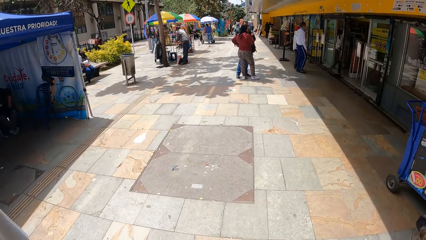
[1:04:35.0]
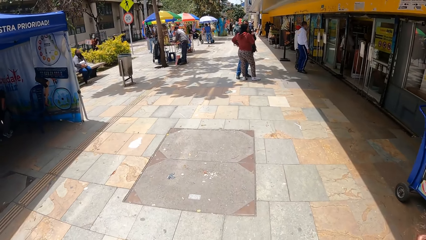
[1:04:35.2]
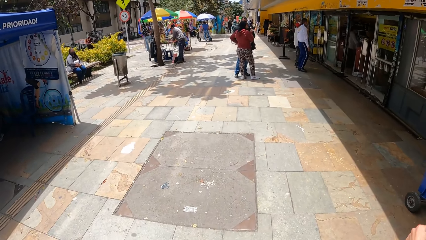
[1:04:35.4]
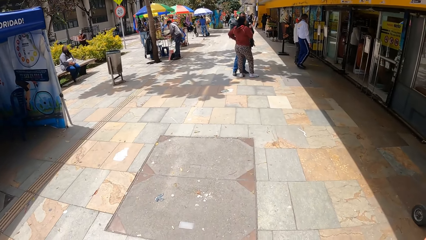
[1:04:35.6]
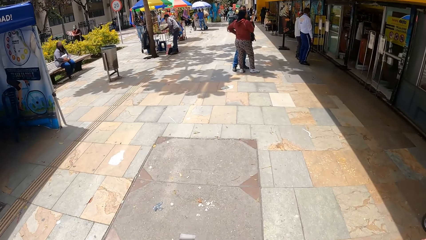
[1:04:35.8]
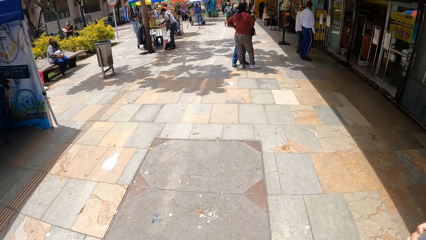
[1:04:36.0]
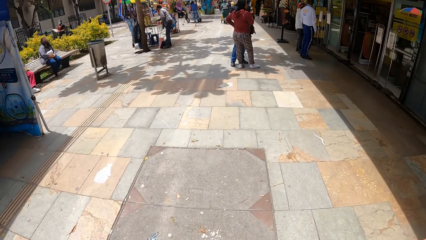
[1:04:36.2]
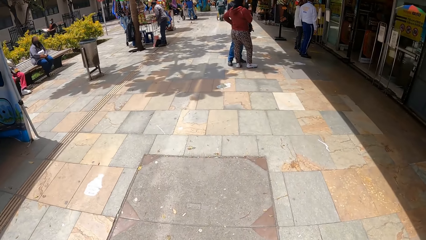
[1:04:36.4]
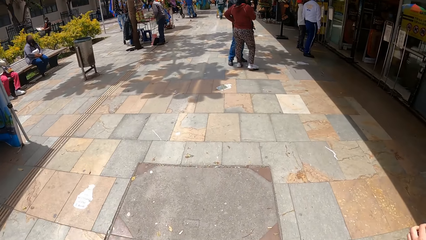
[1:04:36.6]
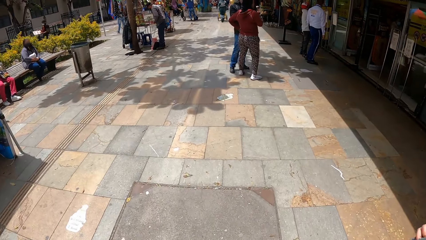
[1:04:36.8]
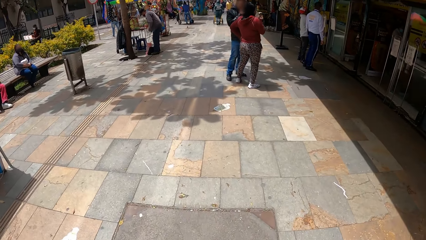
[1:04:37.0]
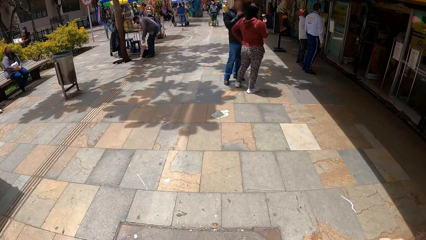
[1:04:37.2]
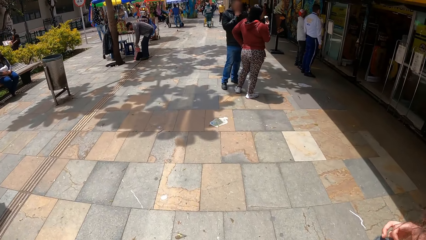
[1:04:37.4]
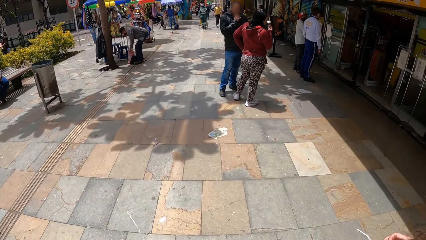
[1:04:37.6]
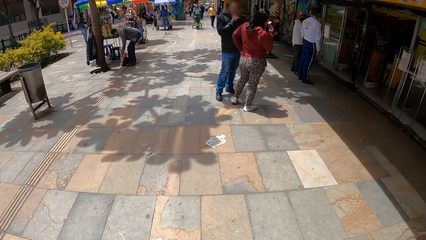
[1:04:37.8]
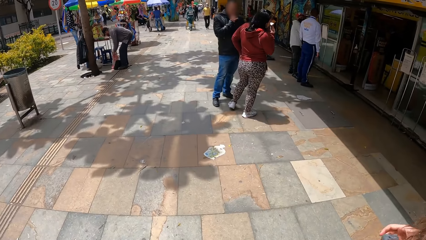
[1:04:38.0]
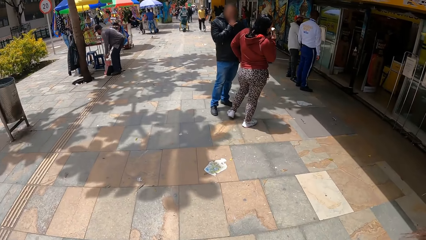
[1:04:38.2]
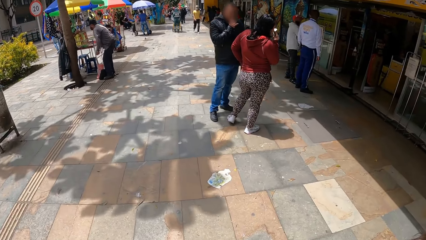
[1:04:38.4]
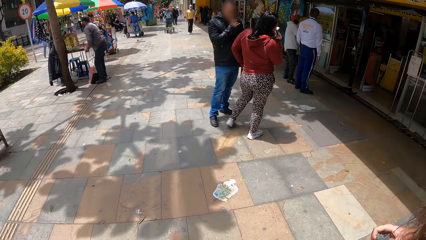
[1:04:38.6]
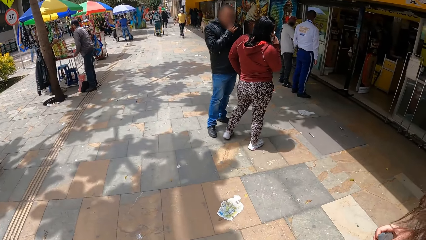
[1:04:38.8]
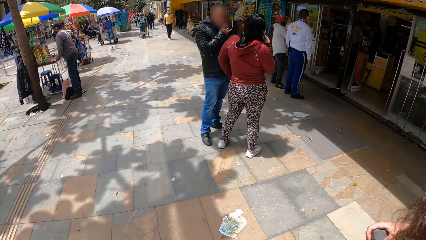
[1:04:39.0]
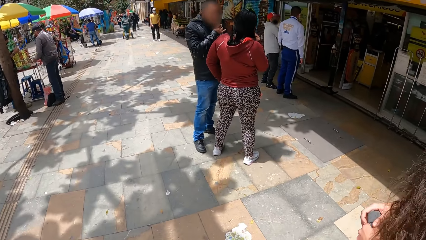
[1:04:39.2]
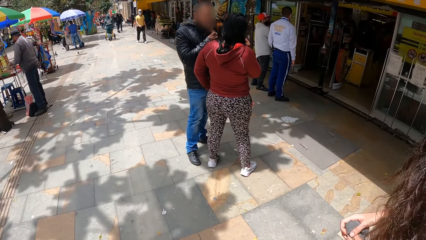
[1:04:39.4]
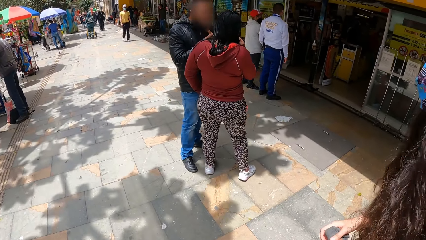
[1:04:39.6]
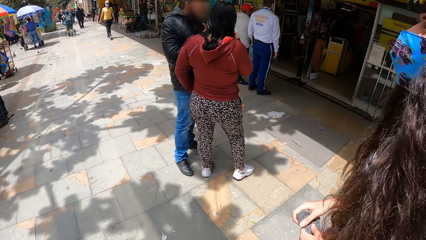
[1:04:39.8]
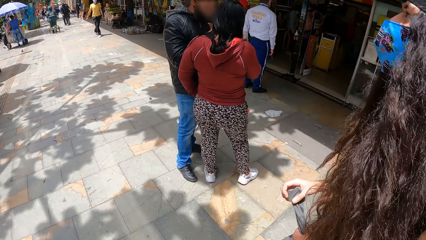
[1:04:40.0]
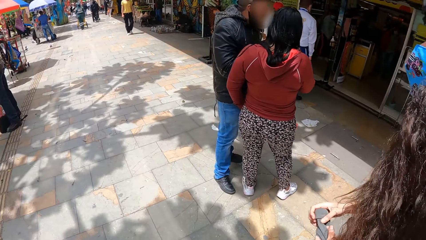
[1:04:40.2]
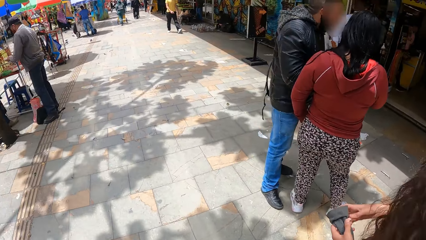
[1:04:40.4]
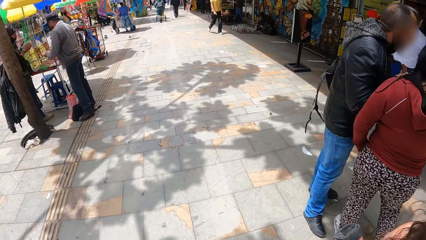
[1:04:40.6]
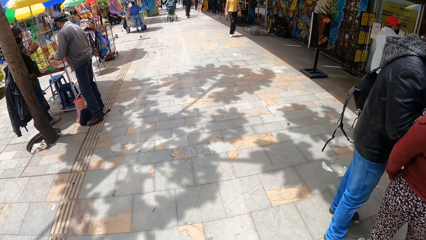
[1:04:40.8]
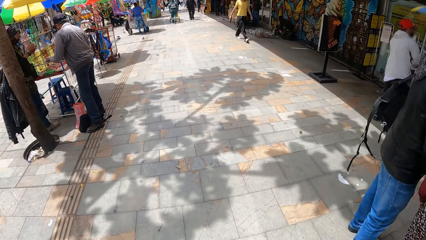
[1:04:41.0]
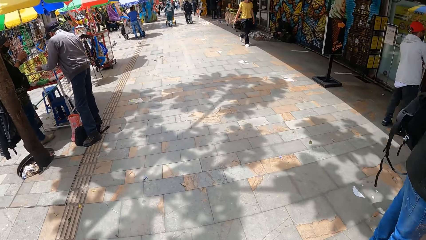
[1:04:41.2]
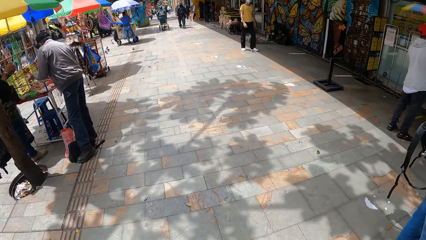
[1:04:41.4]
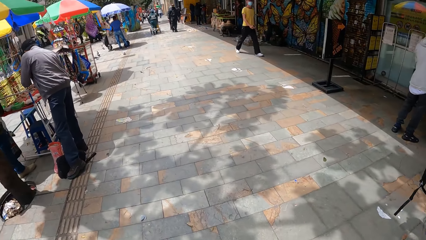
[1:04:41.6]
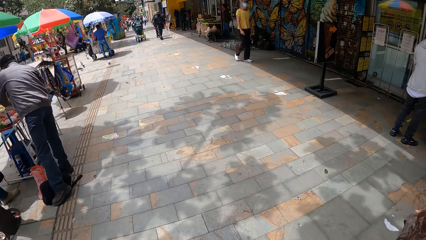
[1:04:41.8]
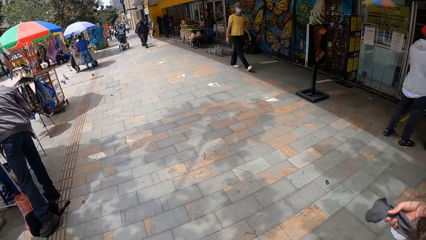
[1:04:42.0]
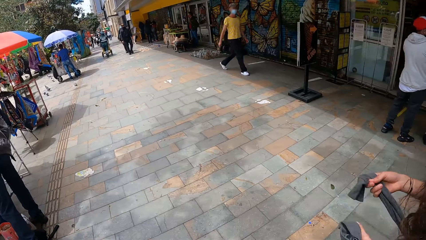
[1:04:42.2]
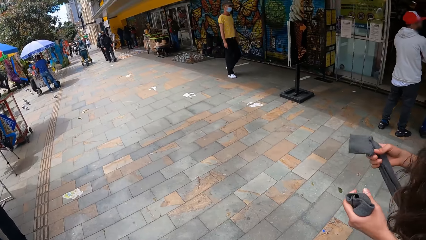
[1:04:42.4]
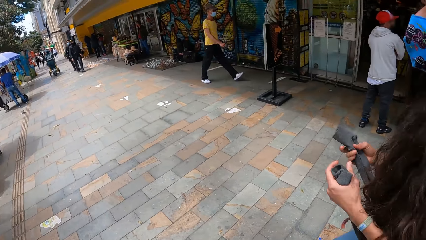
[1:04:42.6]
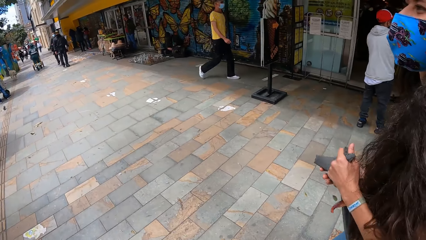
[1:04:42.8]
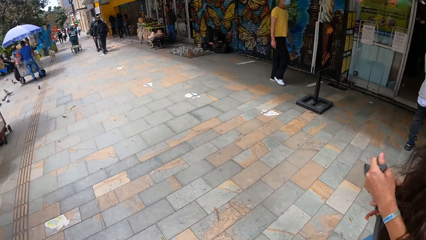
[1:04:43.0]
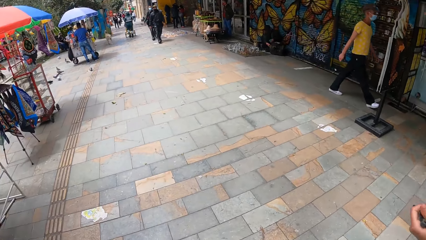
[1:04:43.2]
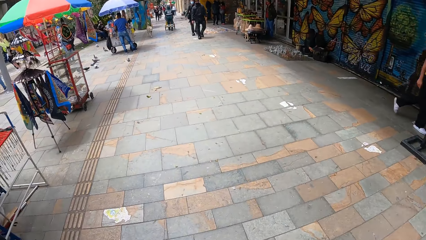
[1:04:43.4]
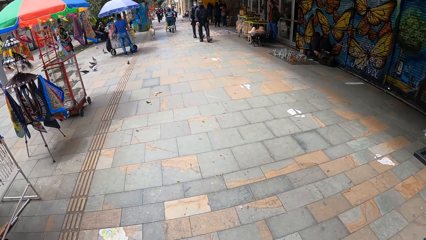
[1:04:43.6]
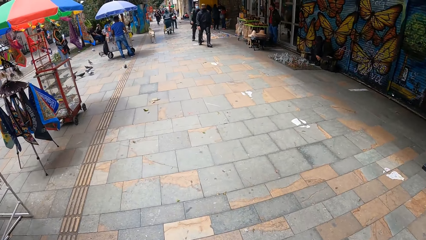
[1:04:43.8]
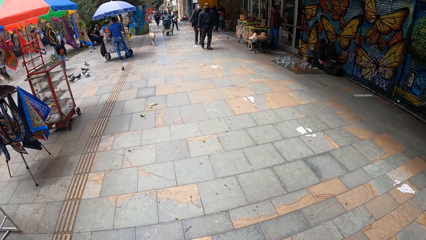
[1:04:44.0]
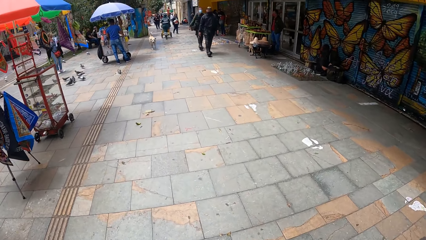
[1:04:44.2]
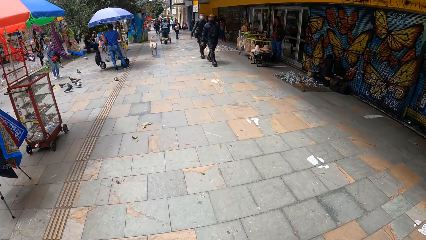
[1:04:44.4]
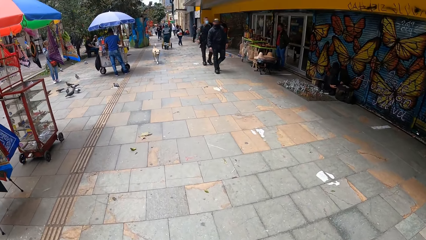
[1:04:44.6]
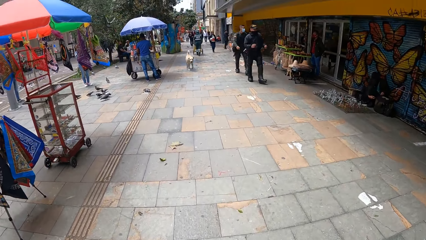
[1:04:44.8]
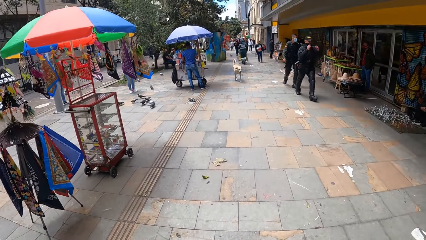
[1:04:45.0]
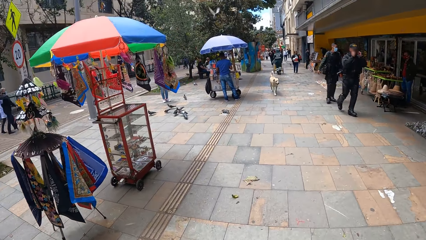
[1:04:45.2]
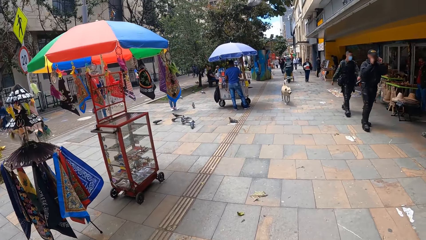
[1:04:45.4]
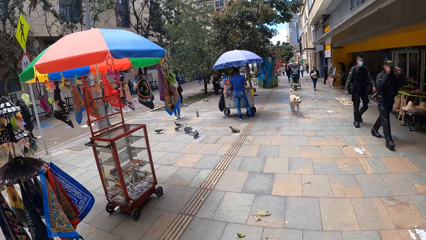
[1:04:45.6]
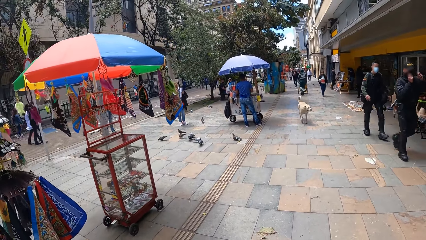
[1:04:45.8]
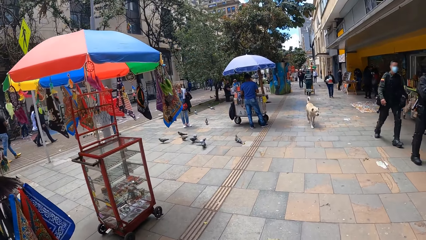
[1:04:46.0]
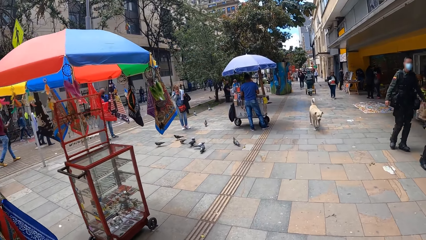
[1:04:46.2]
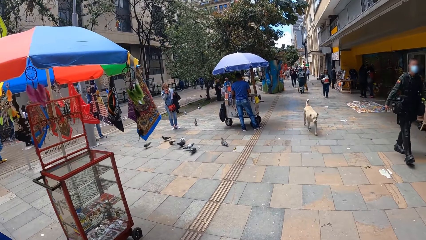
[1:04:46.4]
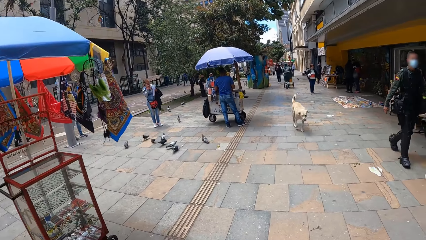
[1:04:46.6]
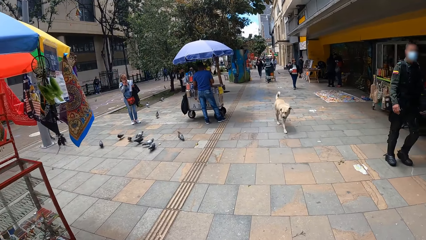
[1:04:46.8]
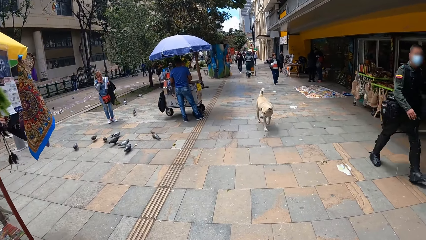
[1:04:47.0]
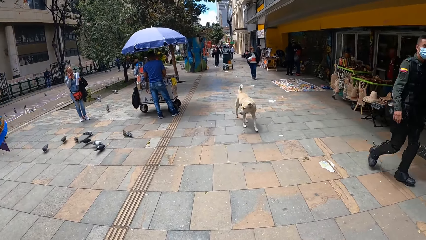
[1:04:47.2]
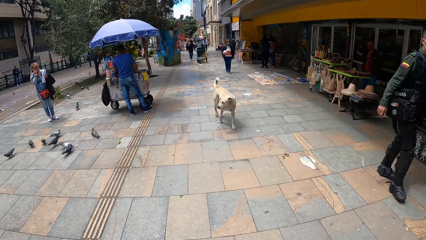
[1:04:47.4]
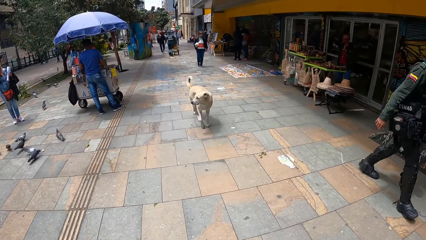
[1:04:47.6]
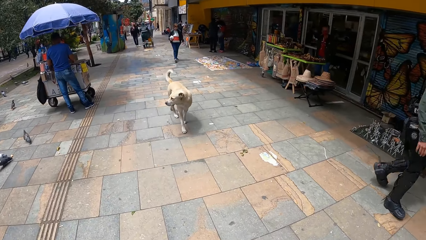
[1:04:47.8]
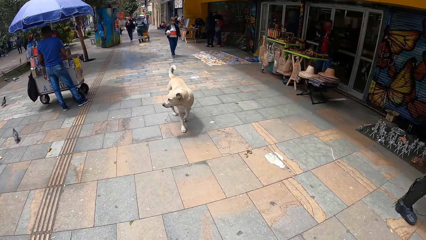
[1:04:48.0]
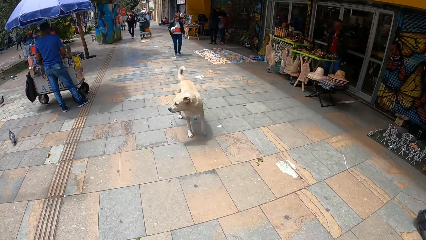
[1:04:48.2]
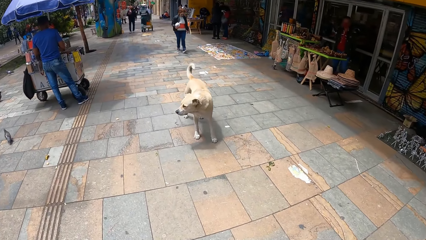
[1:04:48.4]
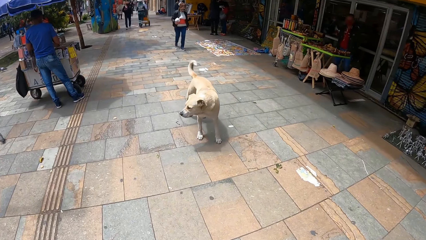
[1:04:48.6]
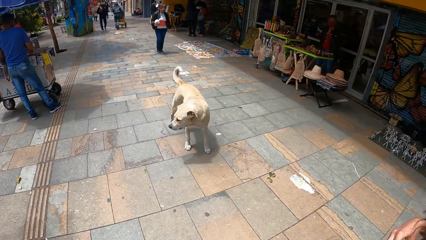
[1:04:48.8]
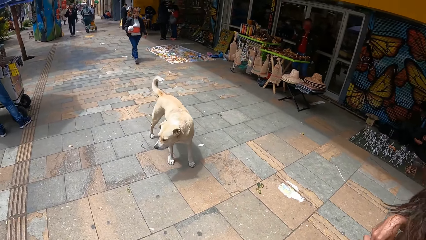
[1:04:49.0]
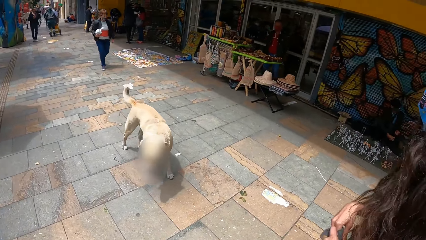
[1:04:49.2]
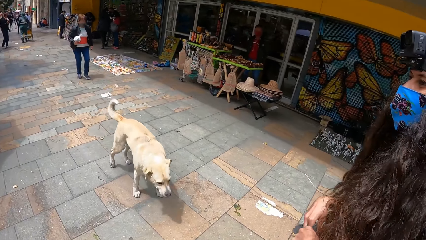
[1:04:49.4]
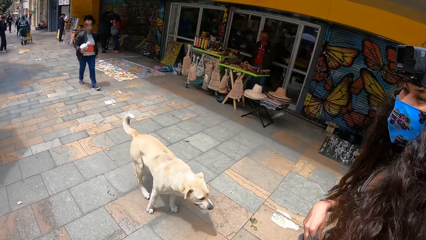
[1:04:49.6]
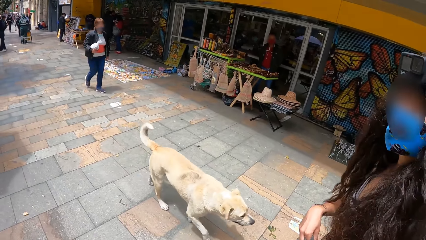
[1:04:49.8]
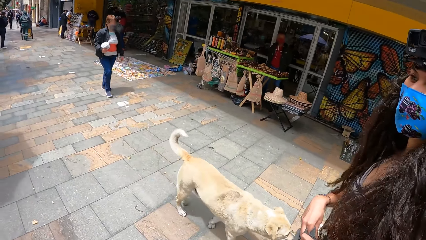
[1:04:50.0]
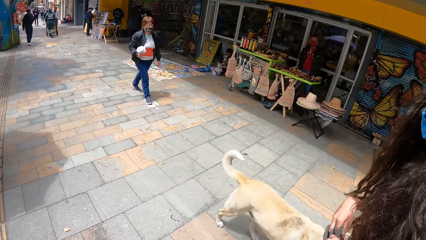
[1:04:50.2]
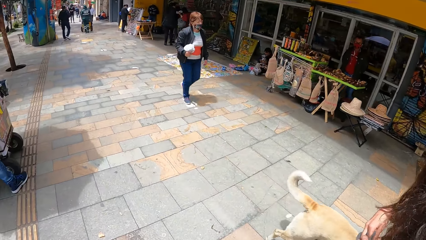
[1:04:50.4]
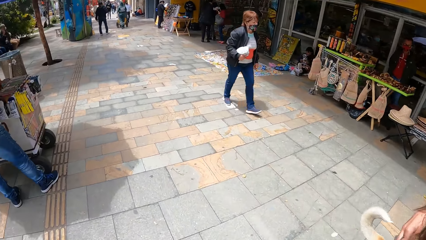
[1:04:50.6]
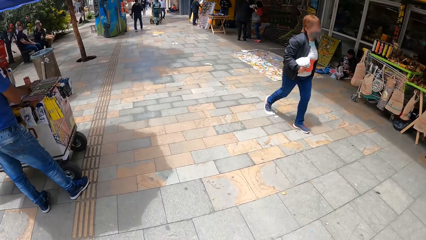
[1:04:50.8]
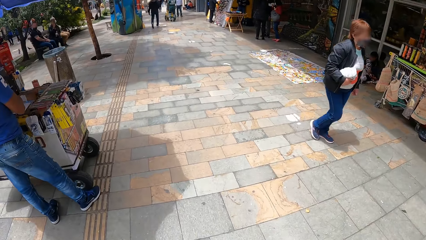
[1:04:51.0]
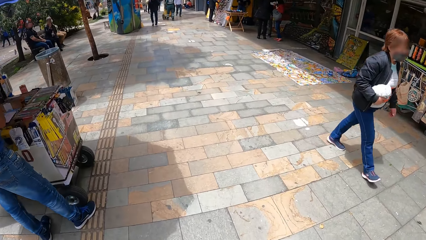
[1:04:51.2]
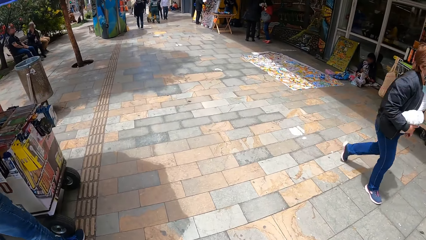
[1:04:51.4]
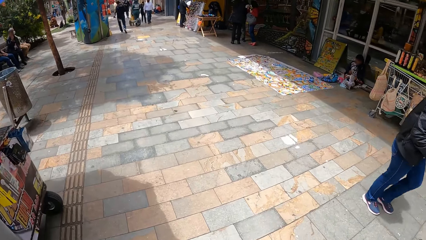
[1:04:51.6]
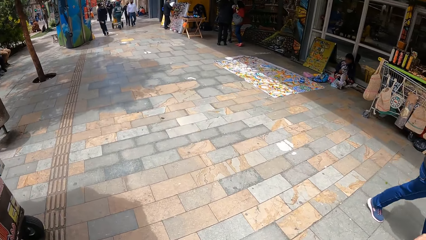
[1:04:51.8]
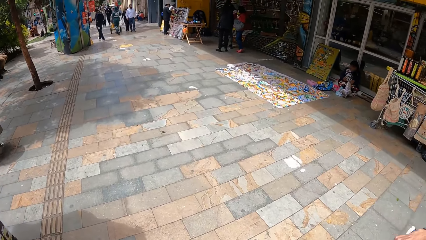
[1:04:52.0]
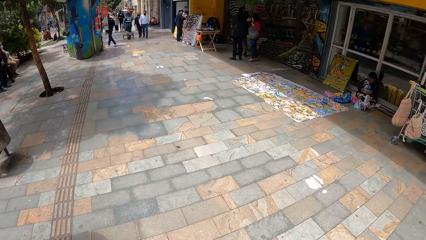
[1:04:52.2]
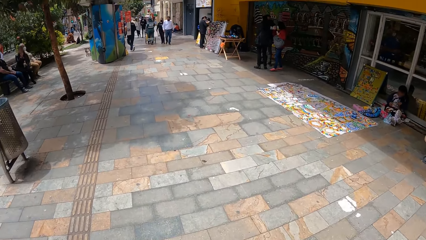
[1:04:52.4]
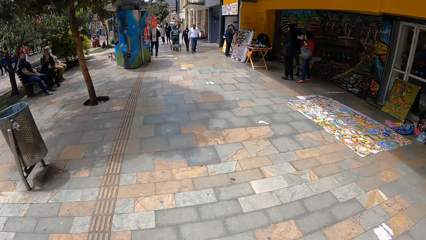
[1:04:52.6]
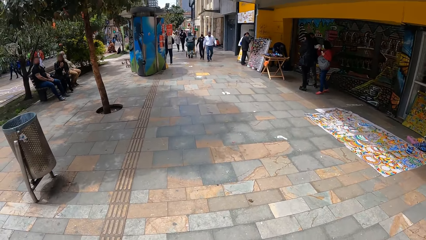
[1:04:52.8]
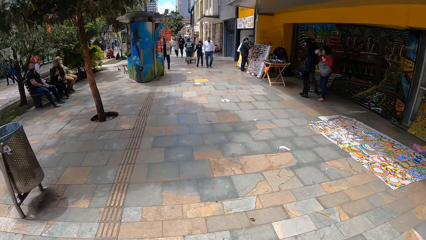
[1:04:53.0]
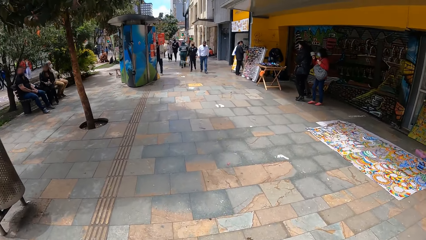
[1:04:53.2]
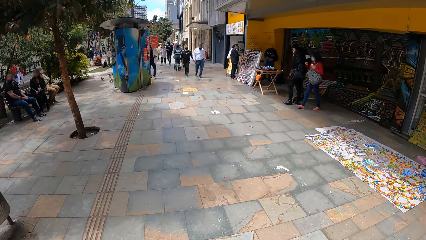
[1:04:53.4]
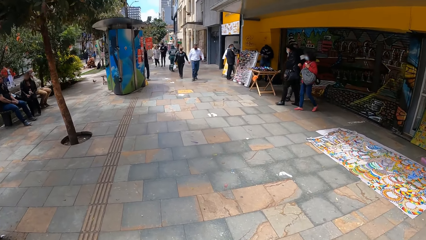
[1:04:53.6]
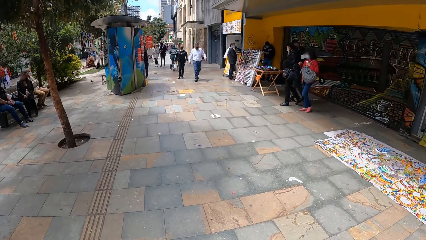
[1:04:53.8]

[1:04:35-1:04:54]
The woman pulls the sweater sleeve with her right hand and ties the sweater sleeves with both hands.
